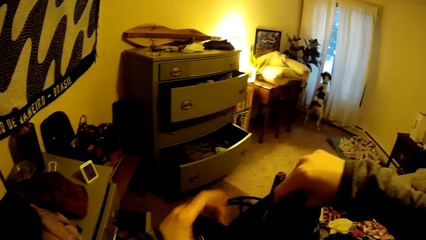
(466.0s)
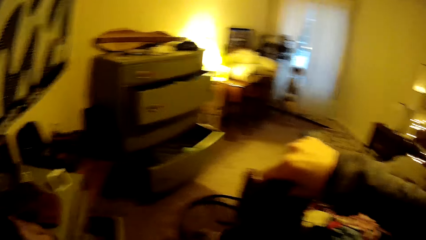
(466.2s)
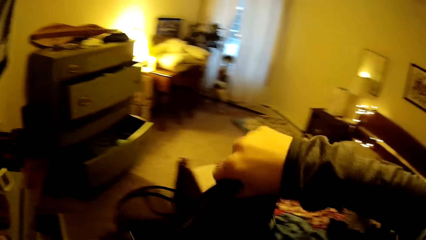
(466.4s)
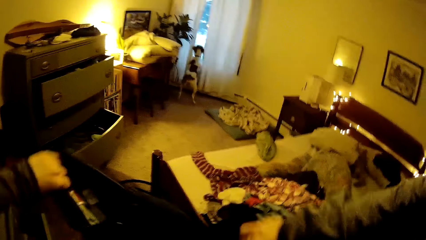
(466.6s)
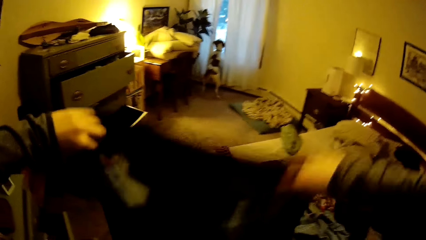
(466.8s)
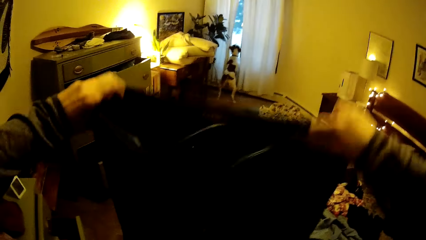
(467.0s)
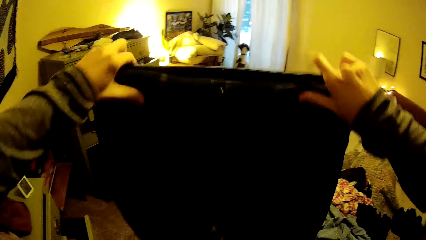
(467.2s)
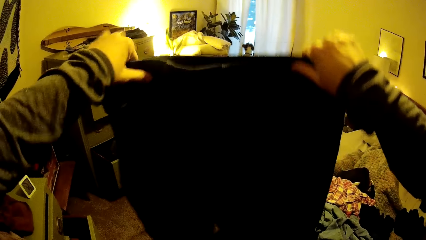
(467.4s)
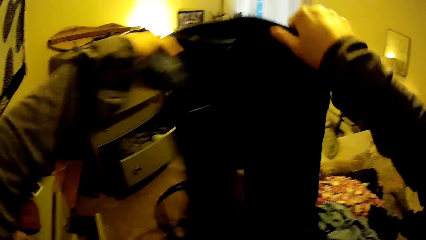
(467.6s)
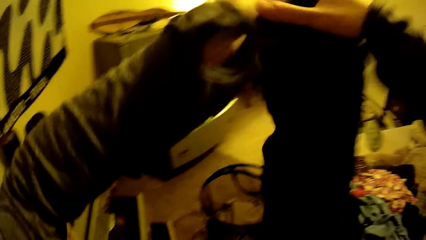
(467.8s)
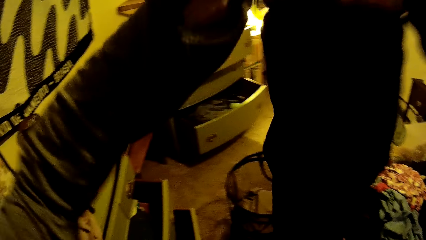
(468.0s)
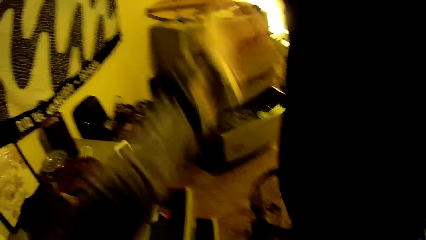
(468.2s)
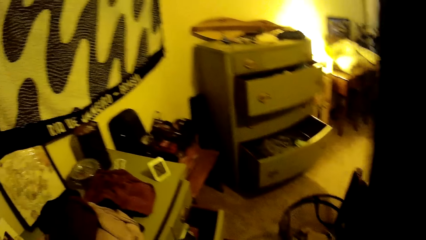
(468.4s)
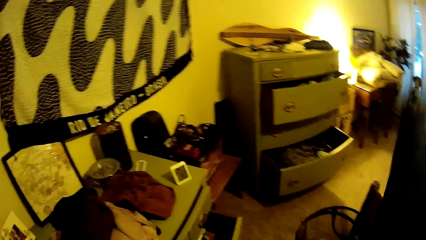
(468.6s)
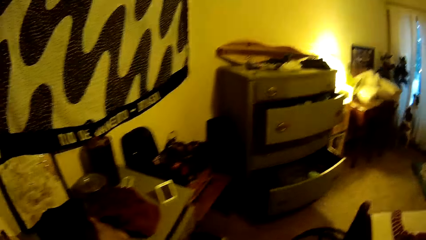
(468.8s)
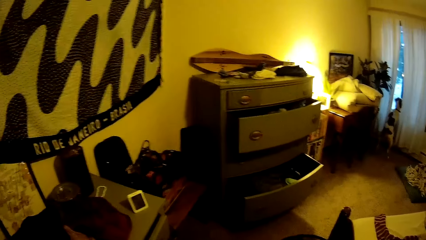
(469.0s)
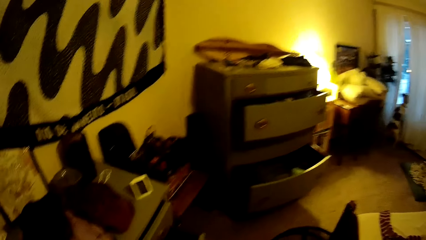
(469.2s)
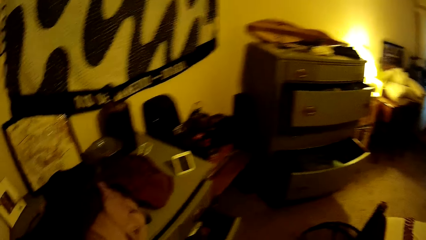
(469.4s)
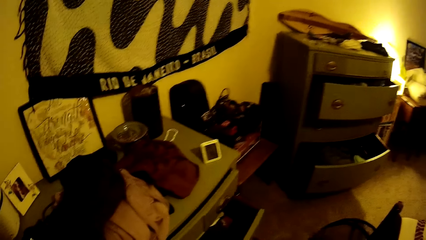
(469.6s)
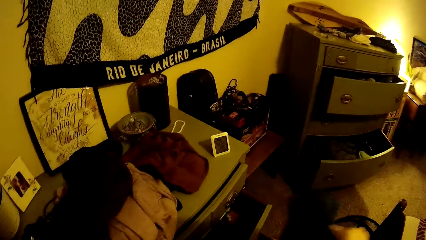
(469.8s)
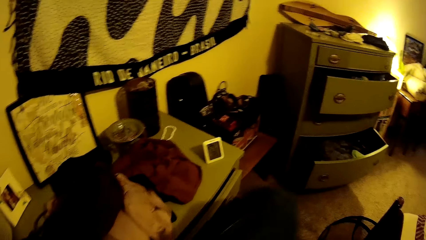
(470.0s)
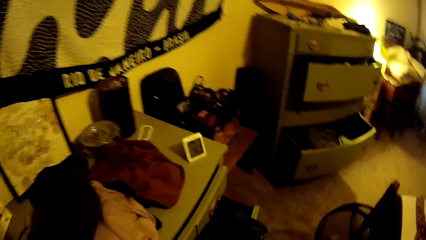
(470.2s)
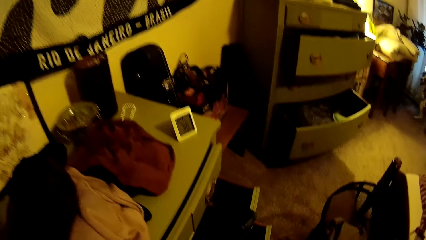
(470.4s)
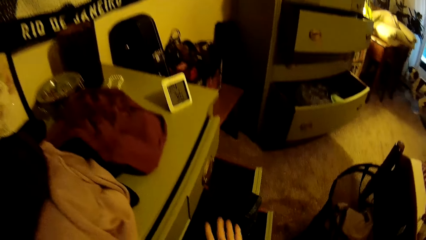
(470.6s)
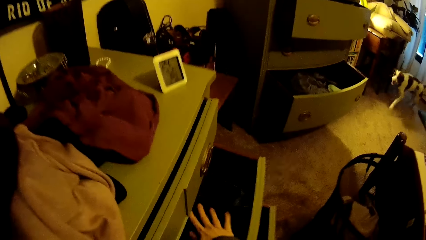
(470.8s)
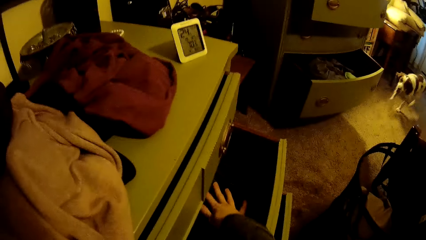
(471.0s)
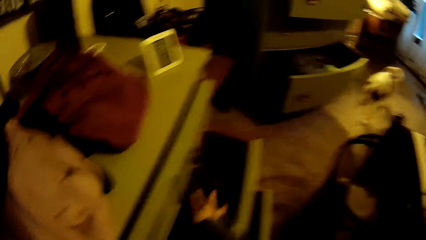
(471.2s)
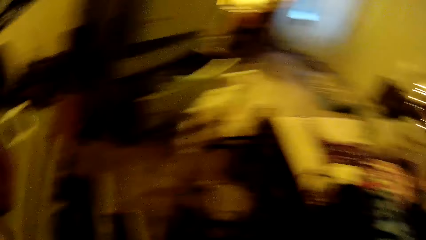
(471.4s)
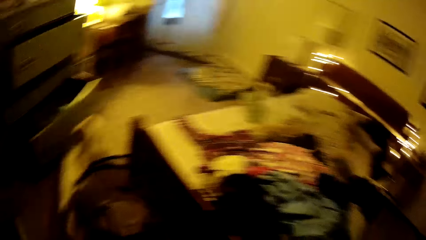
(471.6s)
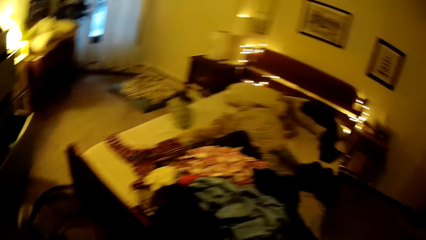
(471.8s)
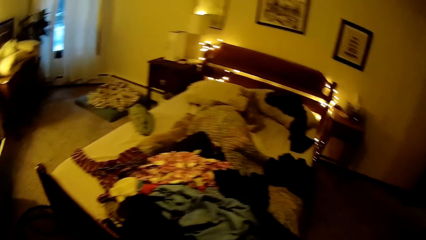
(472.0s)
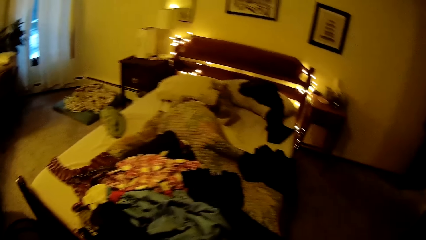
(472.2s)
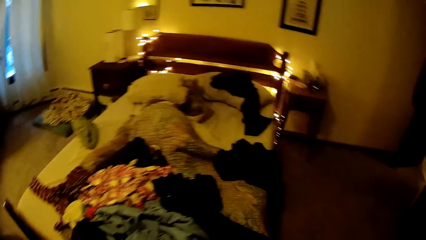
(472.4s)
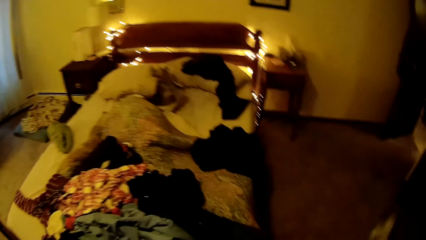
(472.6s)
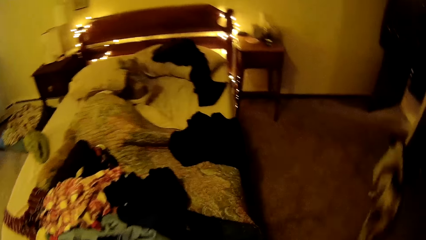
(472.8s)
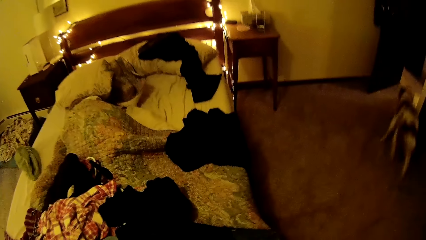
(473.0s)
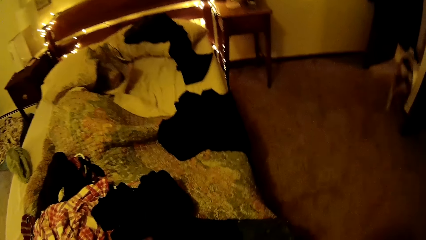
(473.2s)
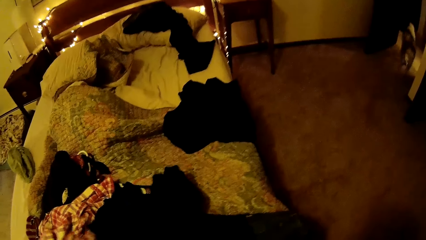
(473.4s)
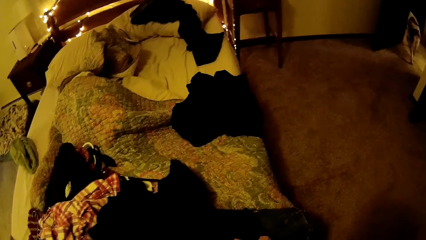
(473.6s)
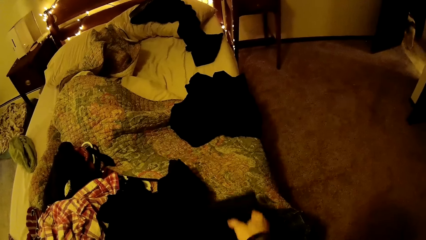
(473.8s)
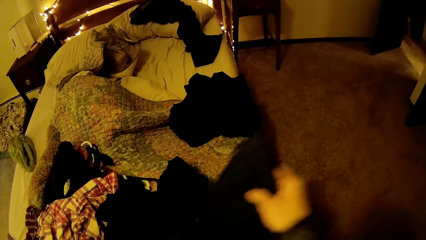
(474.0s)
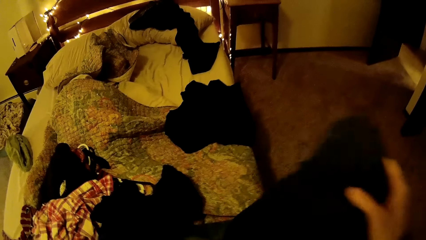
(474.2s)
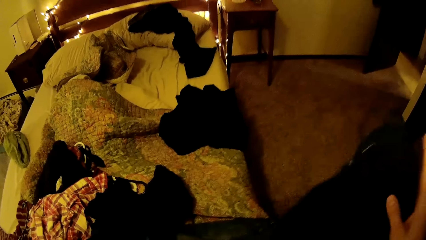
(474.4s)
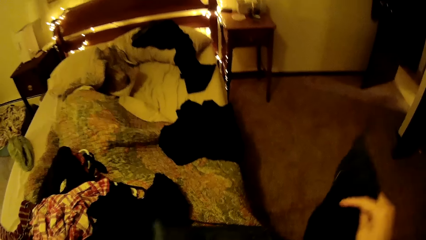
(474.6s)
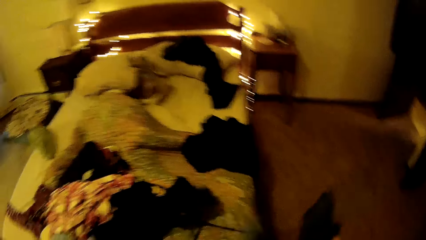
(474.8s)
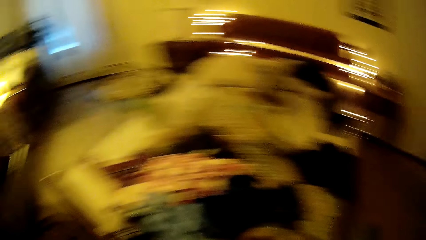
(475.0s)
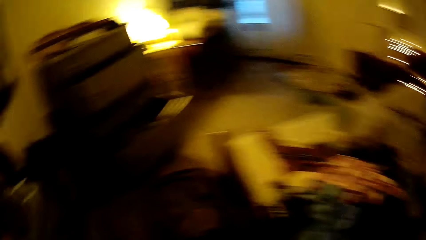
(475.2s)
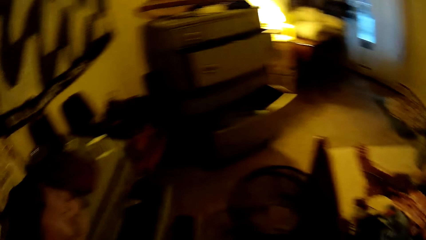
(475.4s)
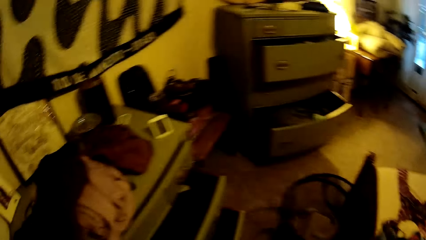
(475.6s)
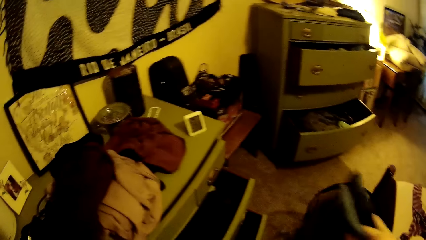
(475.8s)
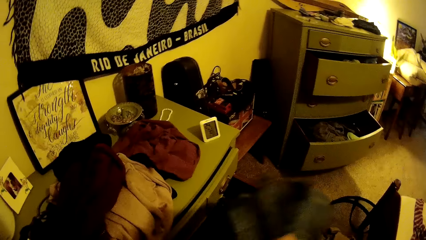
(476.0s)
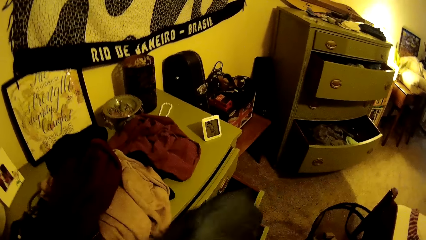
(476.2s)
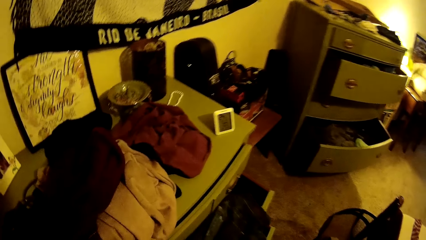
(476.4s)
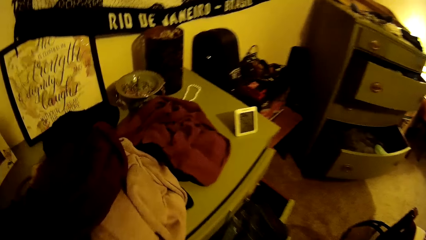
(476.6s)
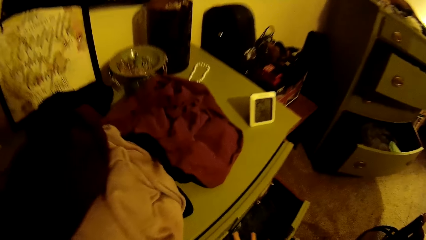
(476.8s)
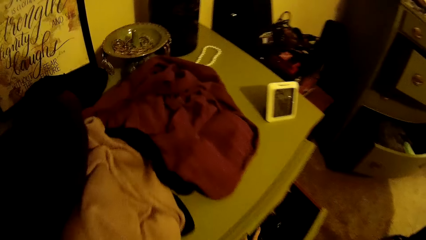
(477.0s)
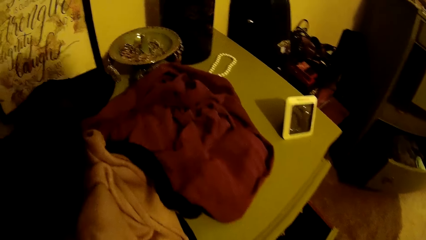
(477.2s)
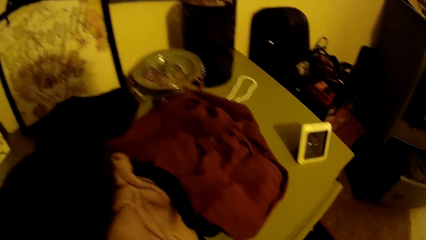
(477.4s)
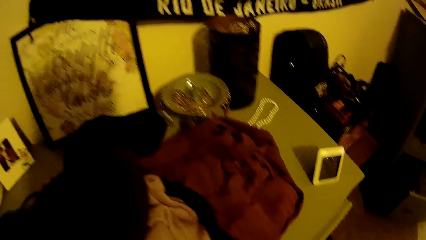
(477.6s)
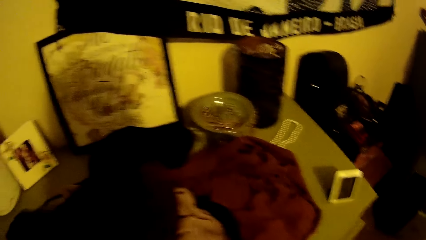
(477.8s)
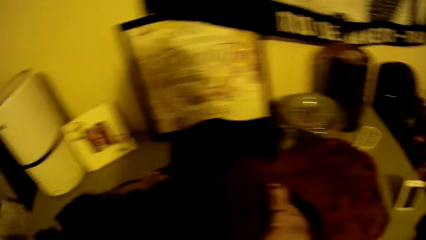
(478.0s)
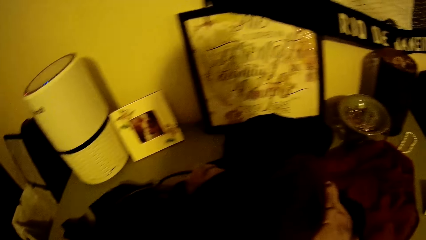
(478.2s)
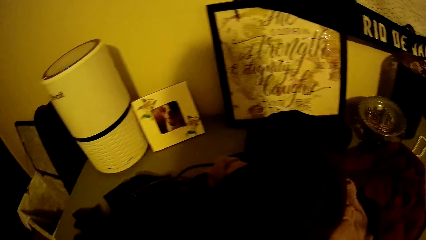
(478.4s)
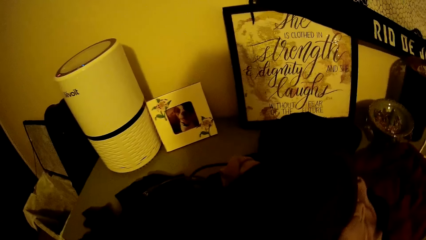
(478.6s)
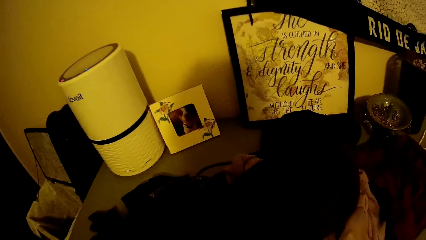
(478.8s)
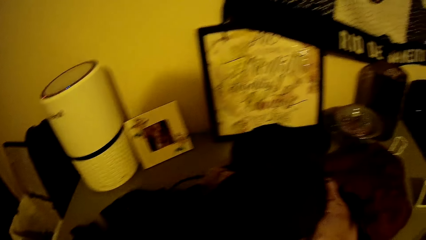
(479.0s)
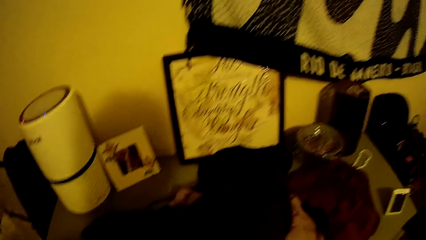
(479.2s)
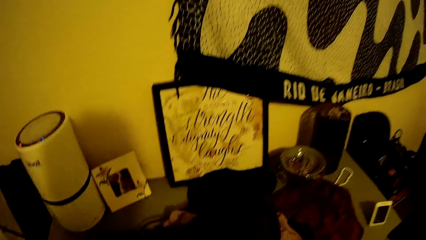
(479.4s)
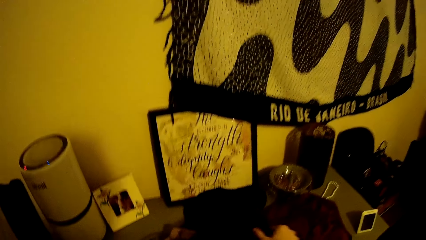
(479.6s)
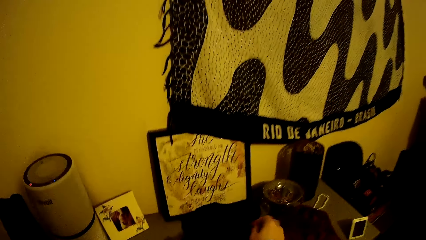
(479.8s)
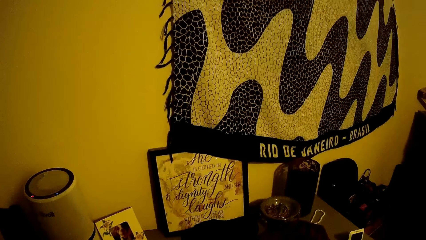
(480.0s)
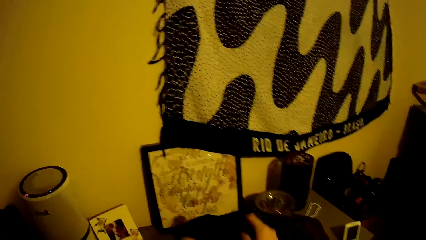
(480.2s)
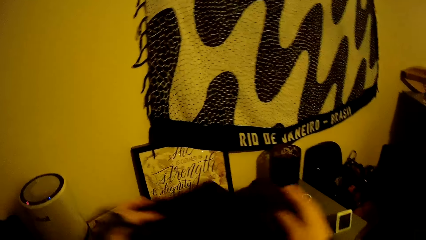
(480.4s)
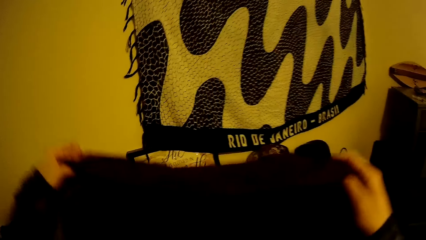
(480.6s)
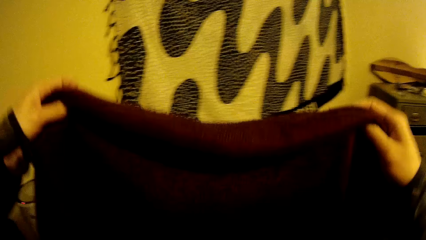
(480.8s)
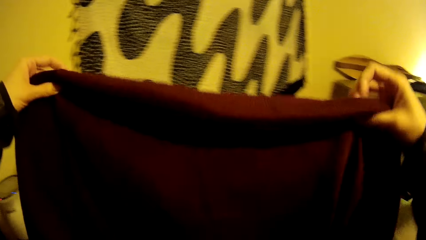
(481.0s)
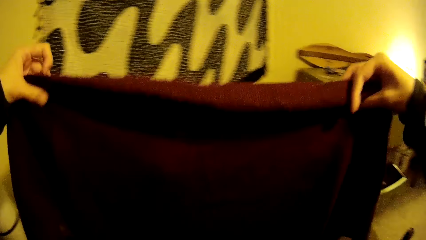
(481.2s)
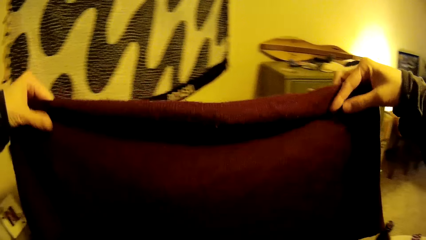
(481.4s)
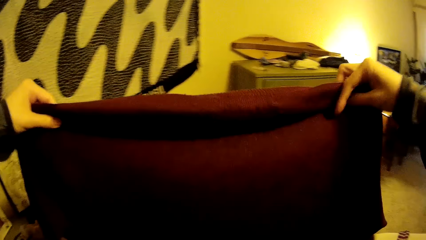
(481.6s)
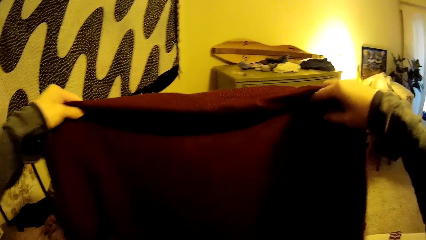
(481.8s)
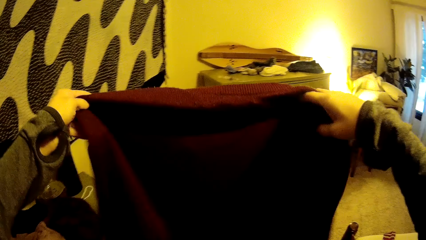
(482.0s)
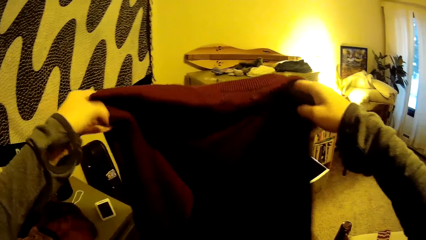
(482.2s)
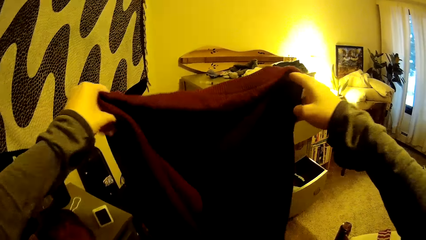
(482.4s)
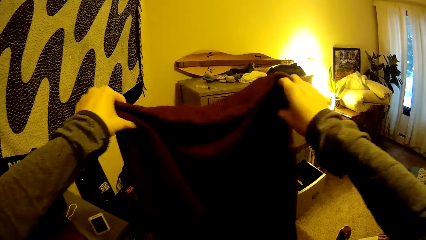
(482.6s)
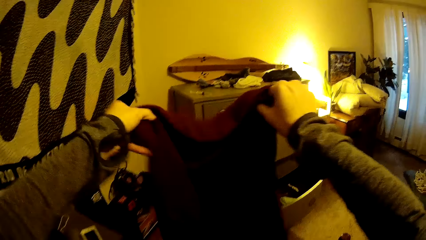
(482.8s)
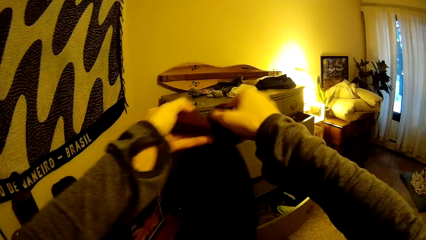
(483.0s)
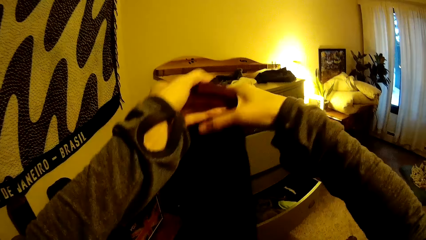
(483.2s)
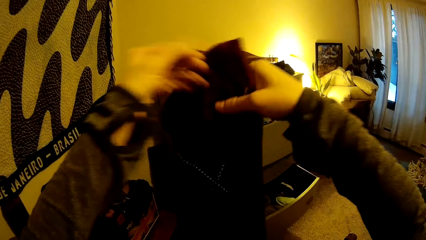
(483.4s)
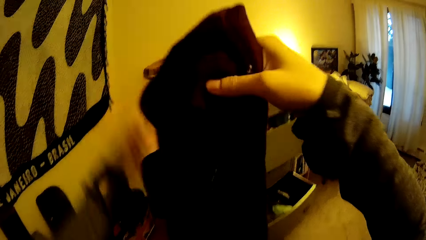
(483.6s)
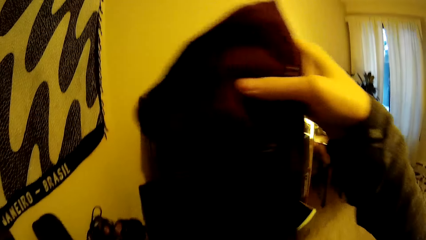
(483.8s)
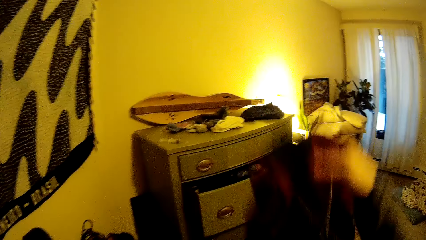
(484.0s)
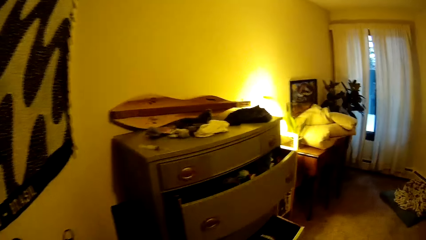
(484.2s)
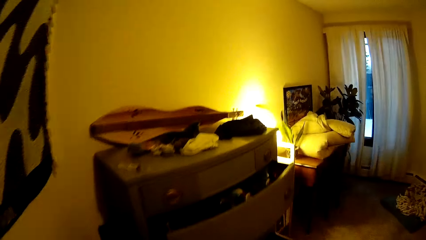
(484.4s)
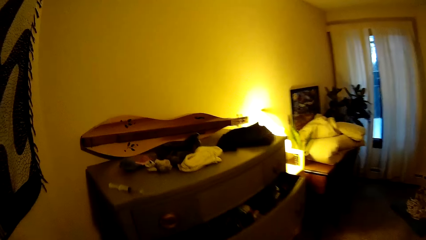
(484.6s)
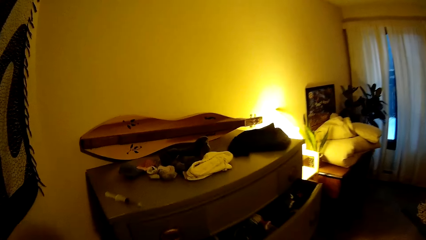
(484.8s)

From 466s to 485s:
The camera wearer folds the cloth in both hands. She places the cloth in the drawer with her right hand. She walks around a room. She picks up the cloth from the bed with her right hand. She walks around the room. She places the cloth in the drawer with her right hand. She looks around the room. She adjusts pieces of cloth on a cabinet. She picks up a cloth from the top of the drawer with both hands. She folds the cloth in both hands.
